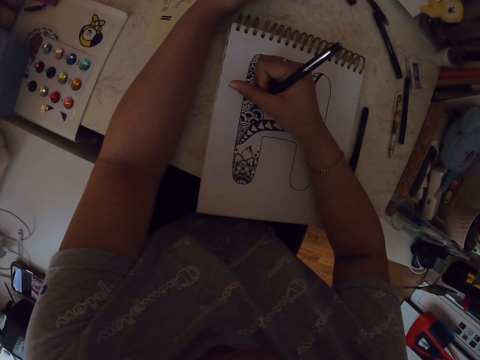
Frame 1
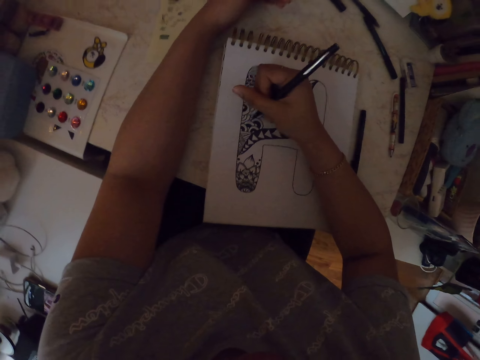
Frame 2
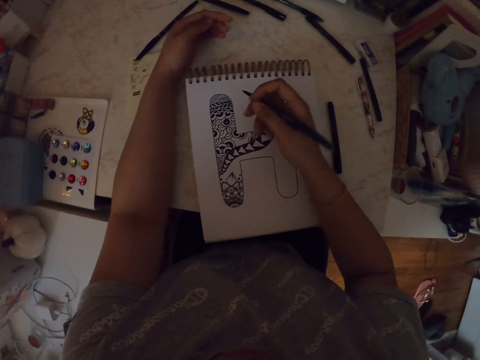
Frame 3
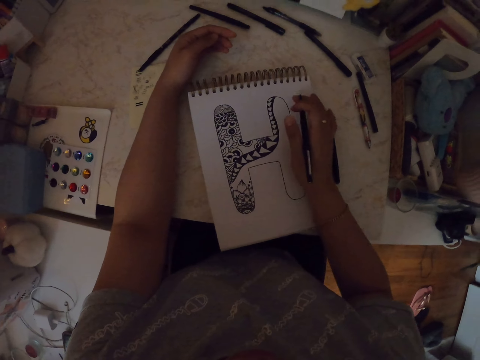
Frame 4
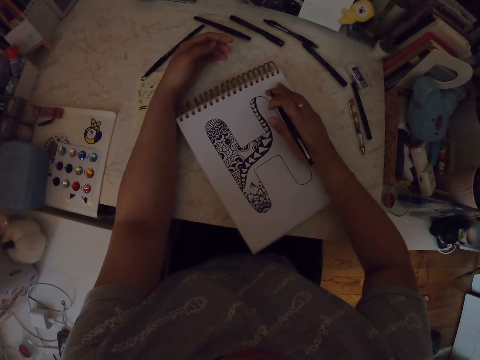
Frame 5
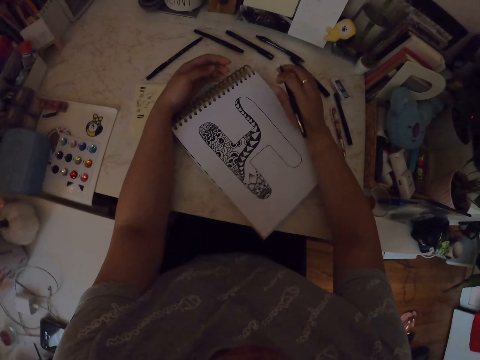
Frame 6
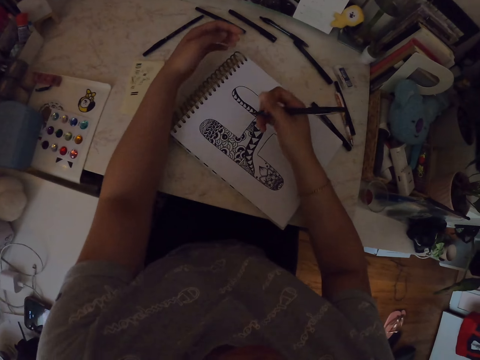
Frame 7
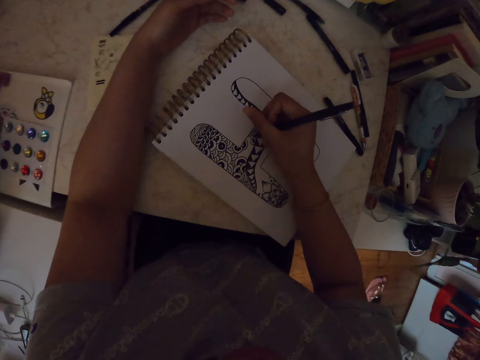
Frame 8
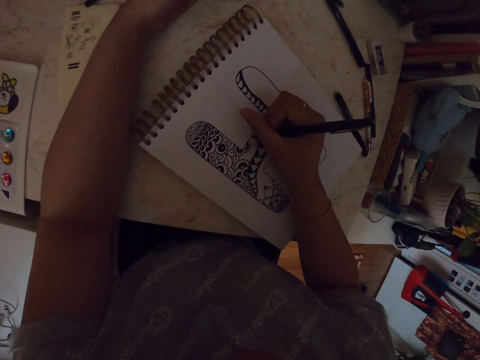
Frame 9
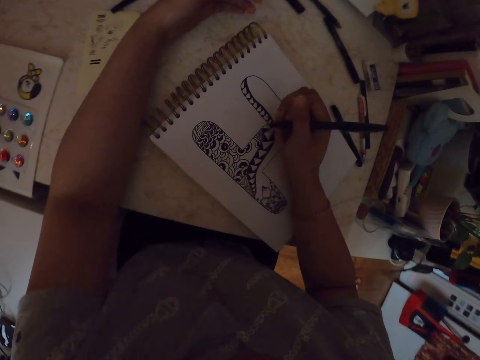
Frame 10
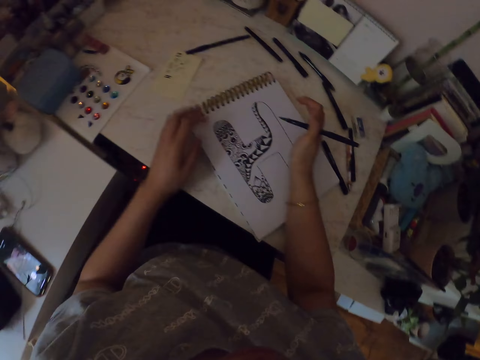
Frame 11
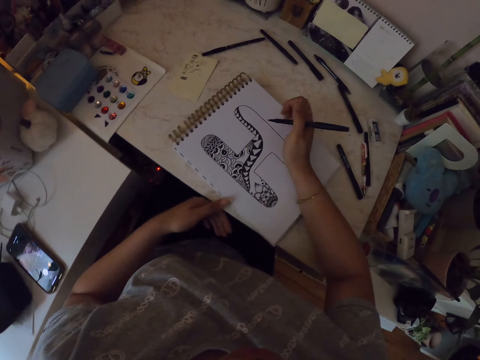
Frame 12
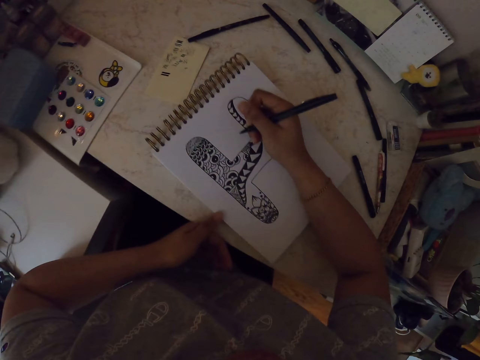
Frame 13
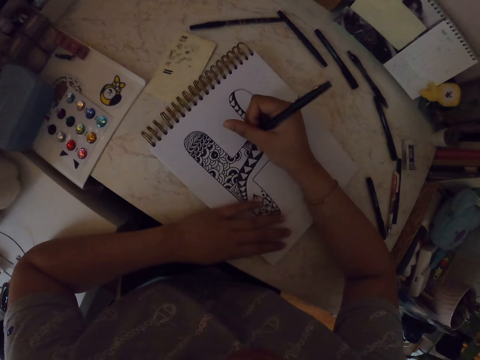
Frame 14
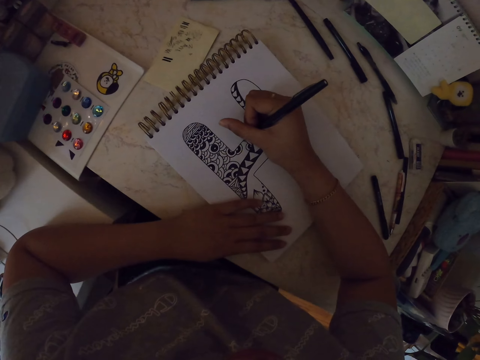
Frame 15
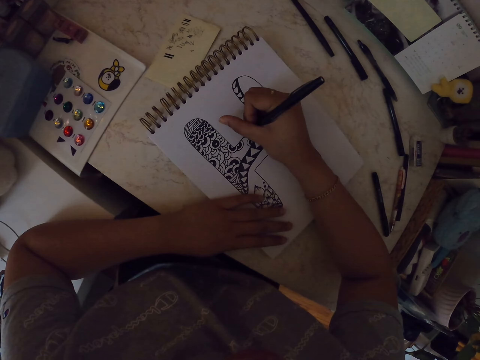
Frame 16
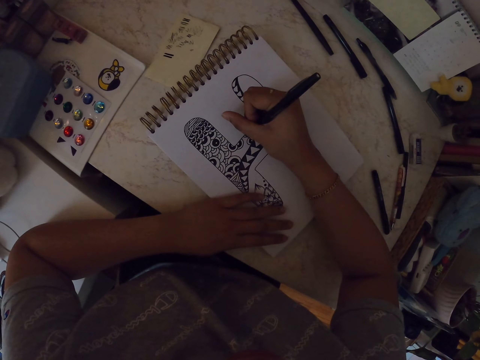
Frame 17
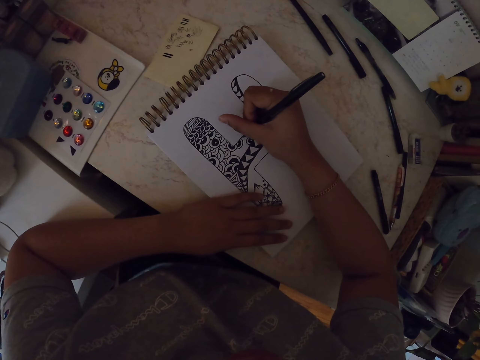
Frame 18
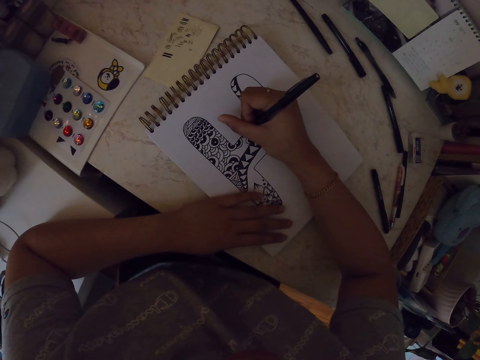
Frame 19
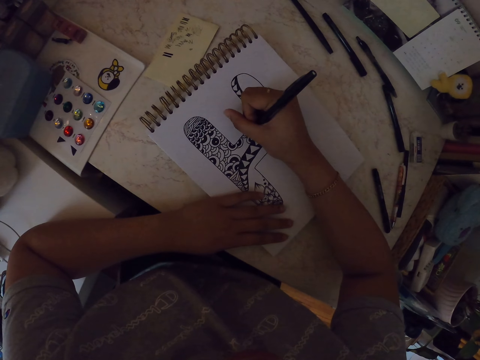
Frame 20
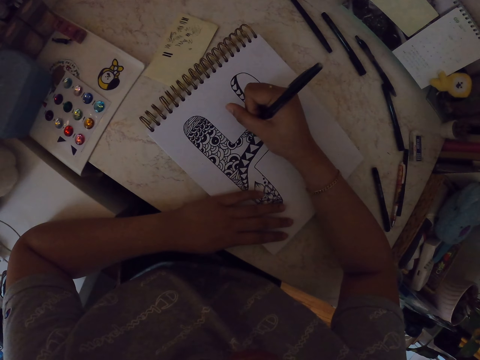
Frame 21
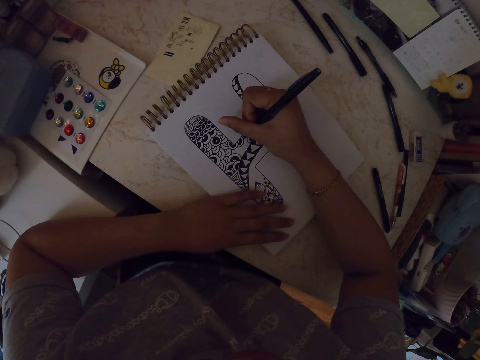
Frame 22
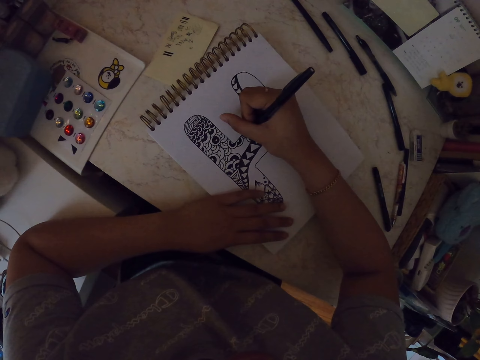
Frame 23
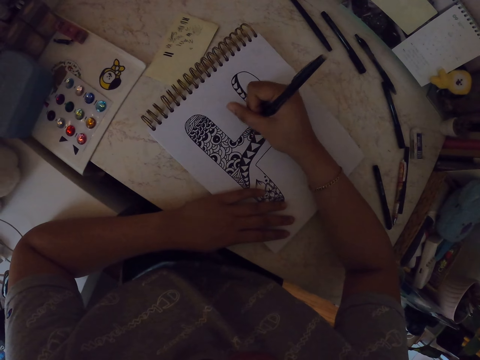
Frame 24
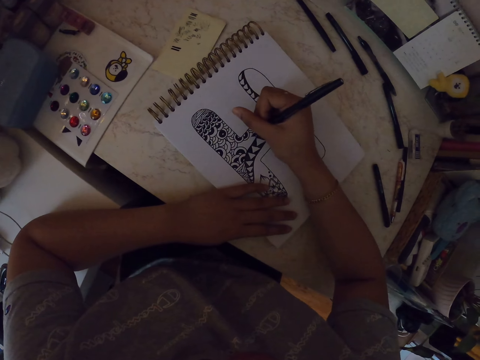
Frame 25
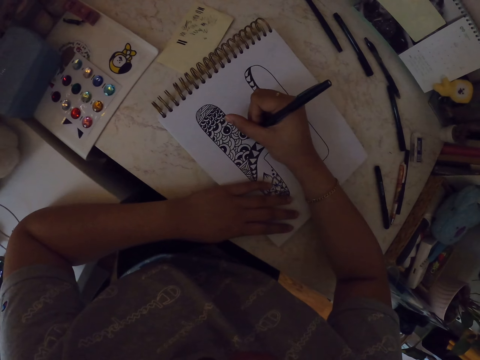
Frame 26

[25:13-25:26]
The camera wearer moves the drawing book. They draw on the drawing book using a marker pen. They move the drawing book. They draw on the drawing book using the marker pen.

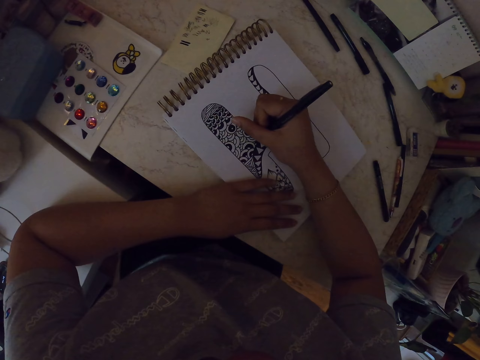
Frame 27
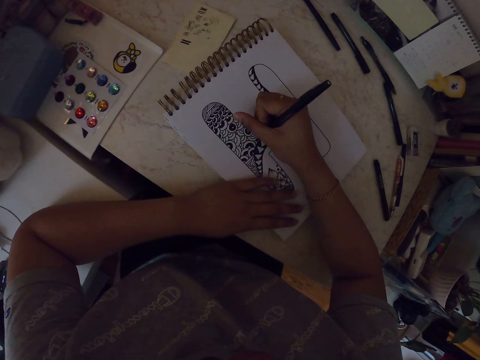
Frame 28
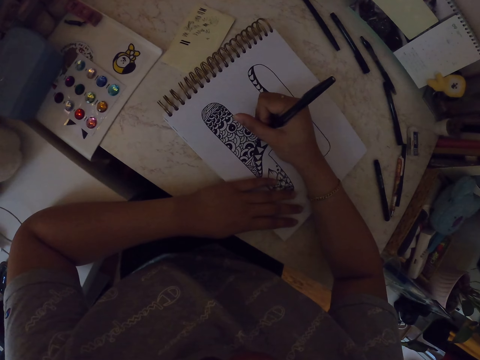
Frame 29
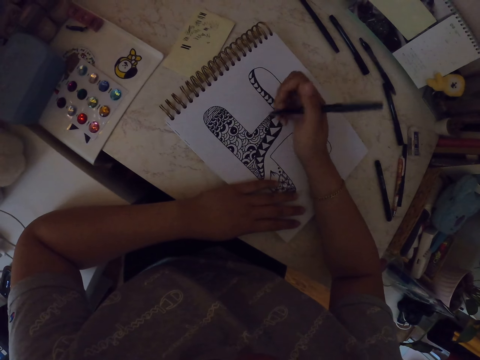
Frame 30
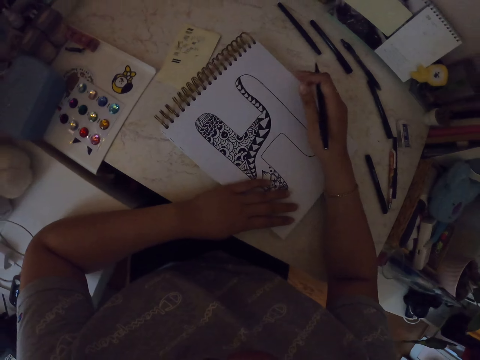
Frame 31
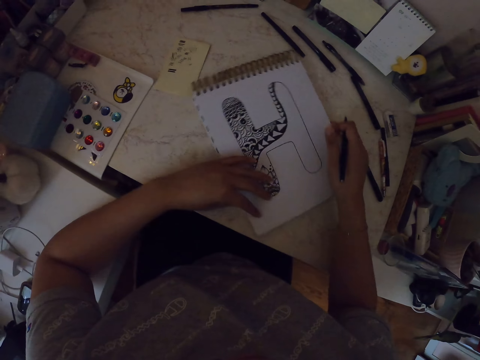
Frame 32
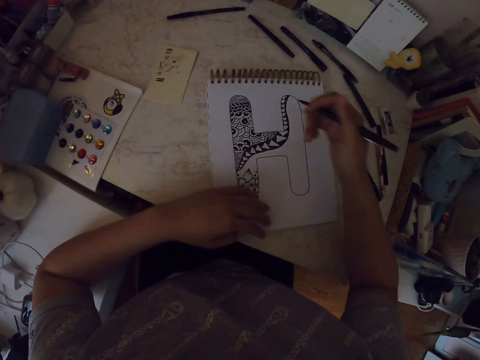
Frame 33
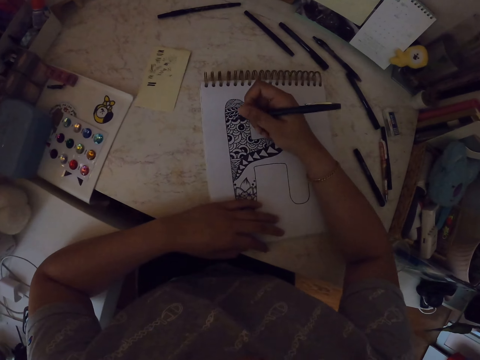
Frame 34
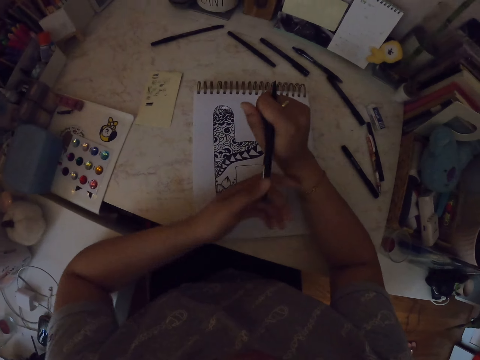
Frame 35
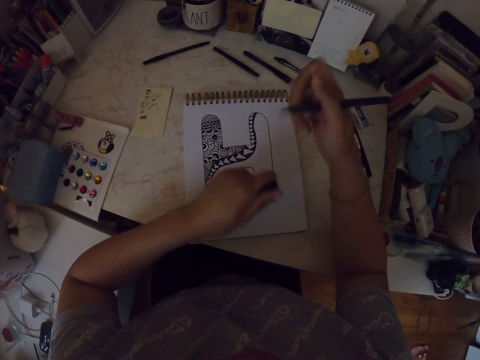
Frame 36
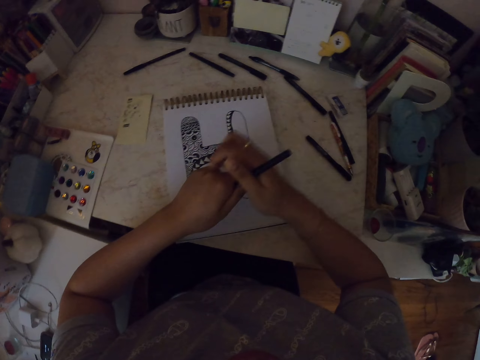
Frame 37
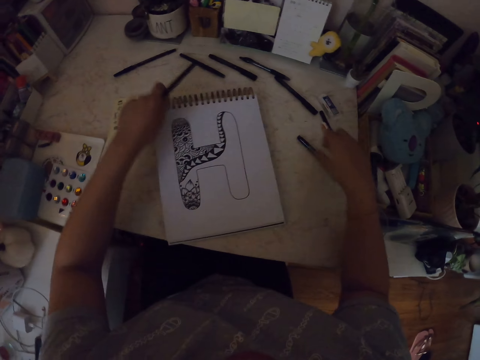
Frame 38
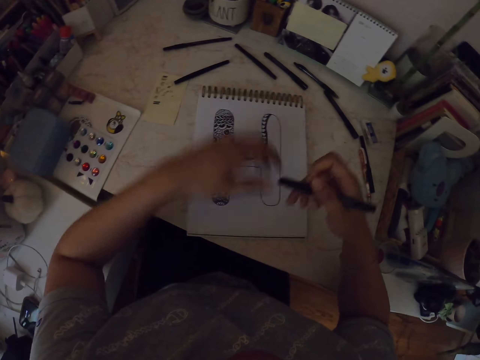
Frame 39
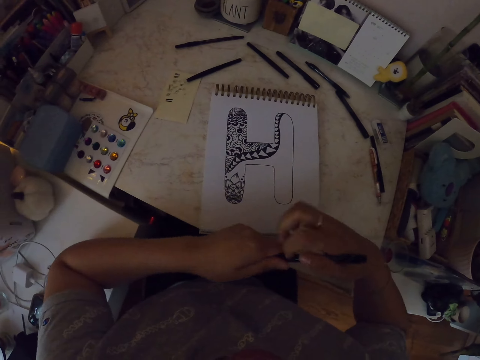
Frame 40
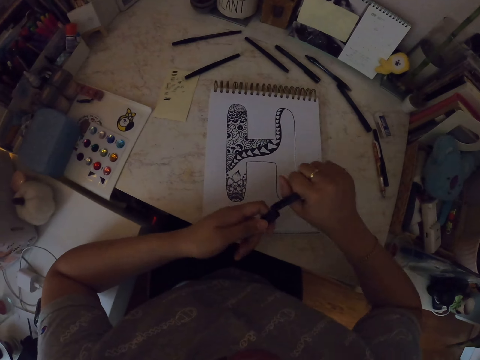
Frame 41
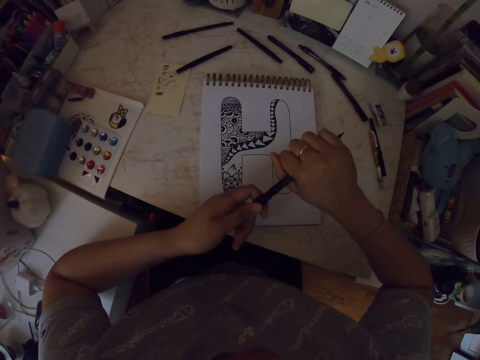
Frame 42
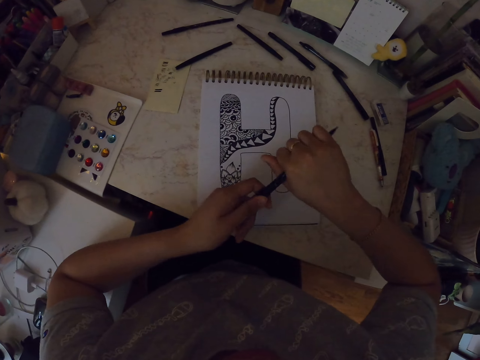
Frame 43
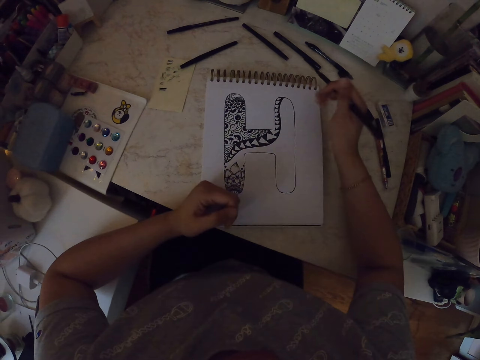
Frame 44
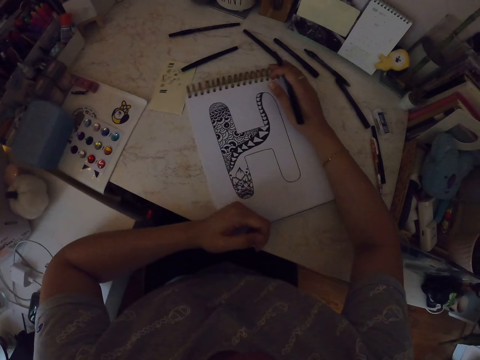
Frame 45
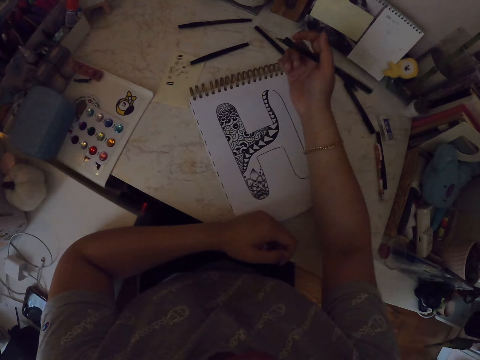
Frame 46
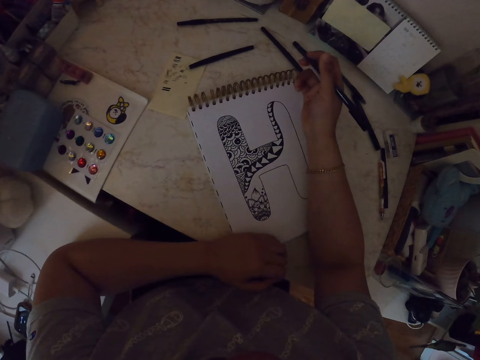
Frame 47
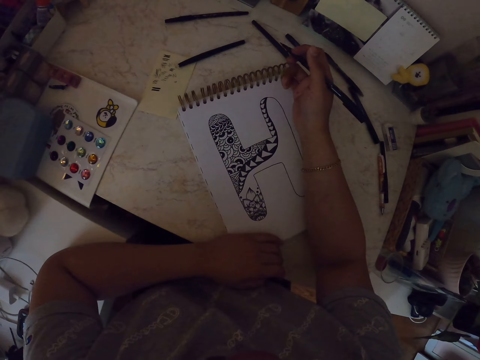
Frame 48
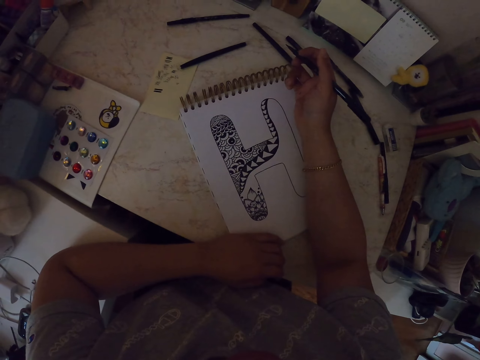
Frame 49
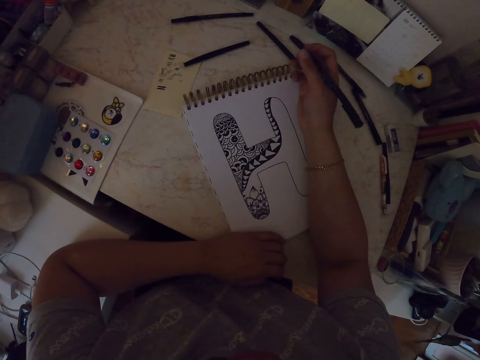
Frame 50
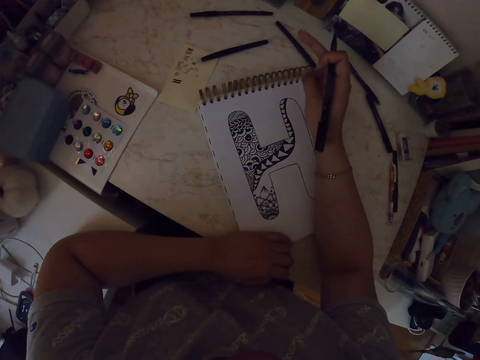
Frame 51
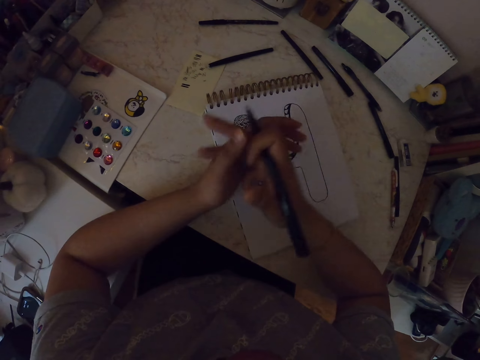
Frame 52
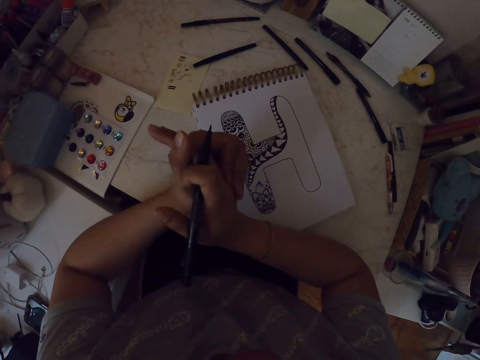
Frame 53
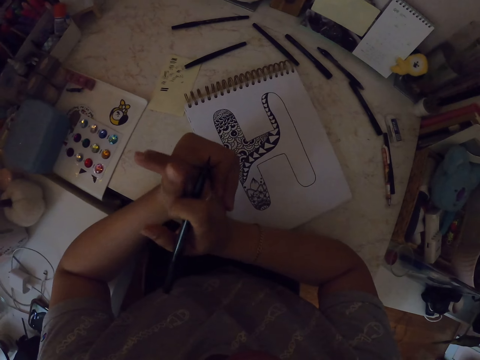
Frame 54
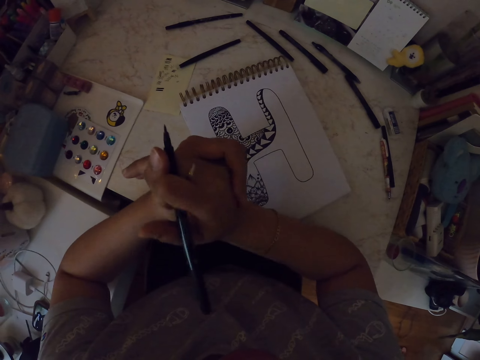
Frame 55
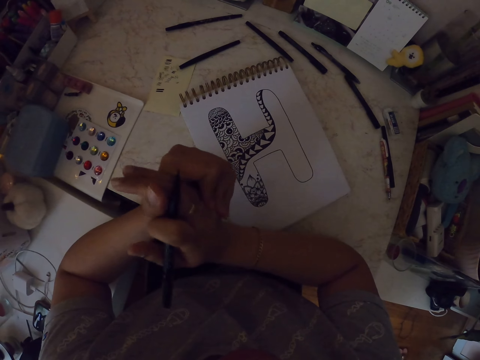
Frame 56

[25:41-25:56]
The camera wearer moves the drawing book. She removes the lid of the marker pen, closes the marker pen and puts the marker pen on the table. She picks up another marker pen. She removes the lid of the marker pen and puts the lid at the back of the marker pen. She moves the drawing book. She stares at the book. She stretches her hands.
